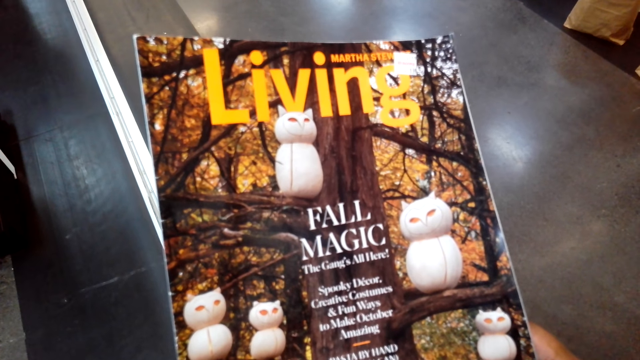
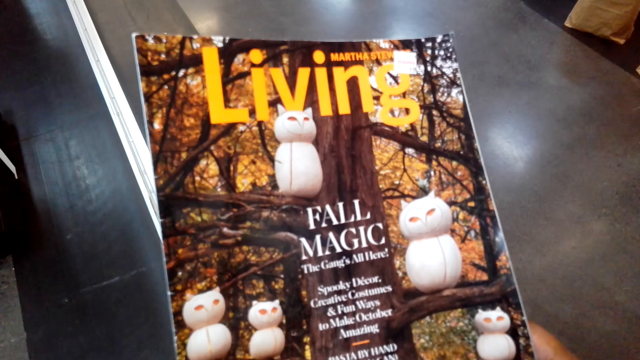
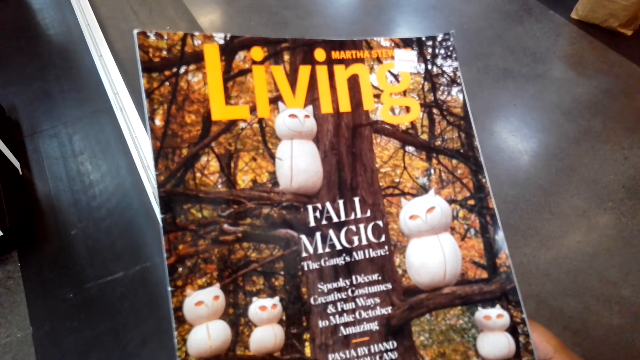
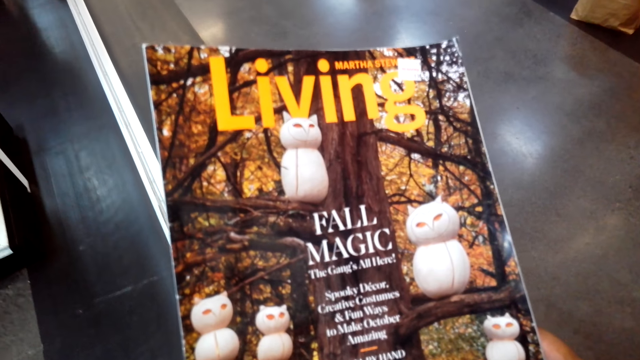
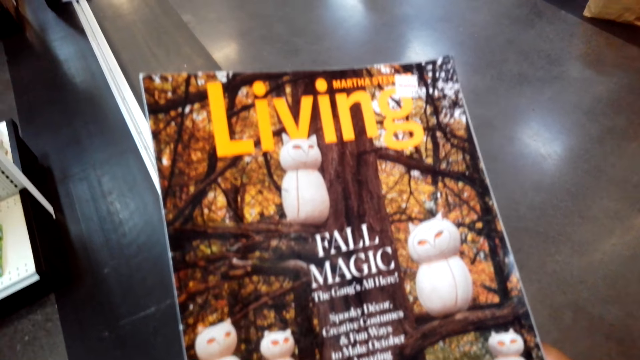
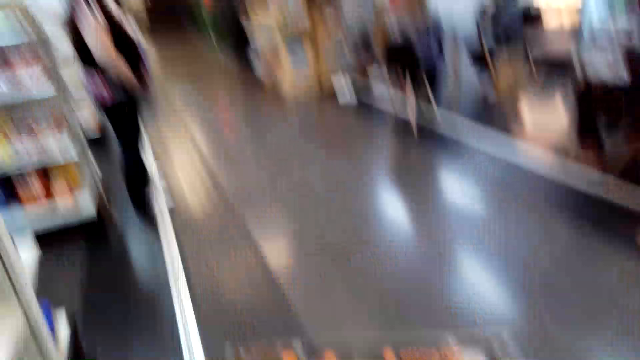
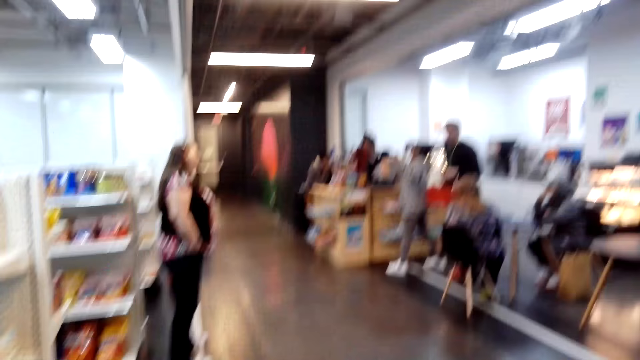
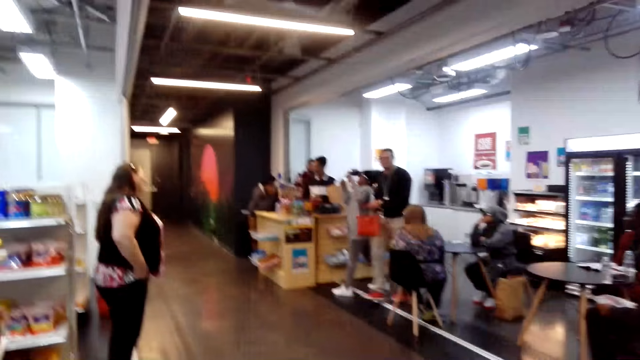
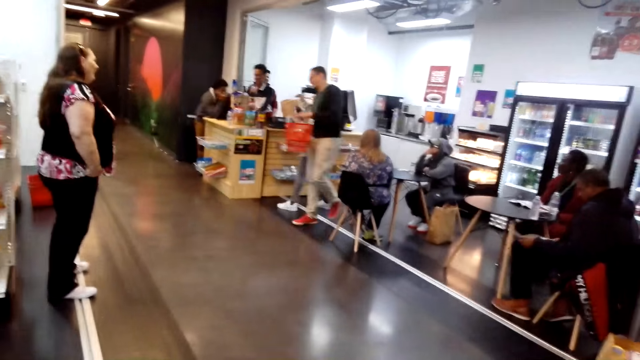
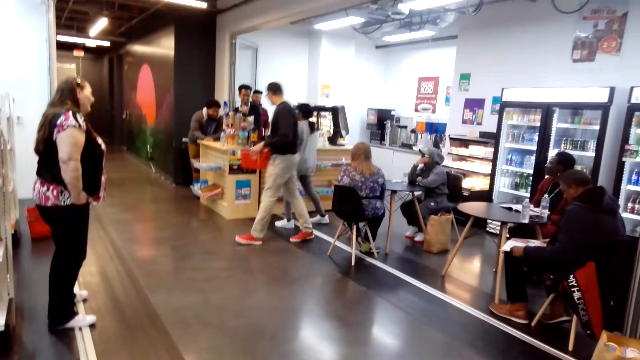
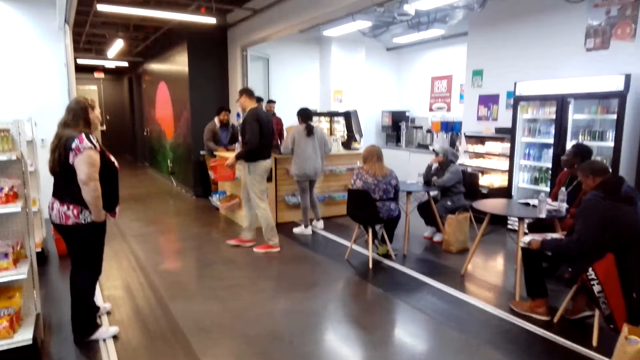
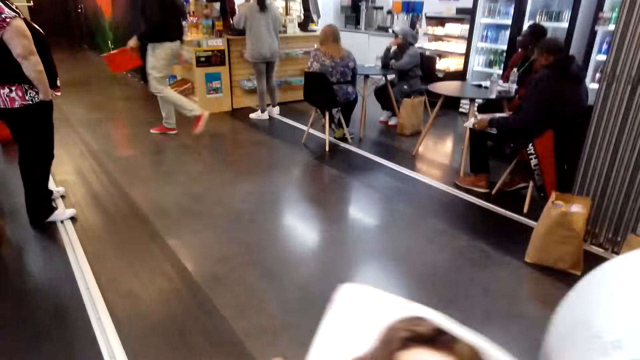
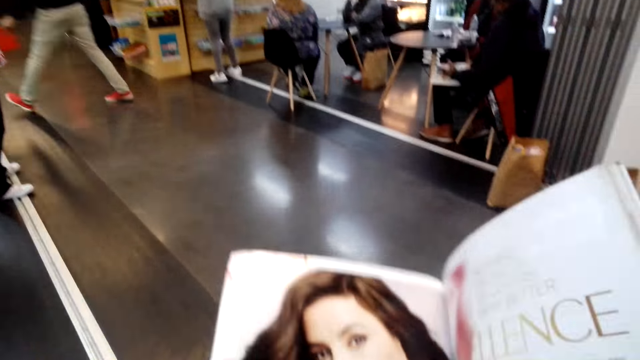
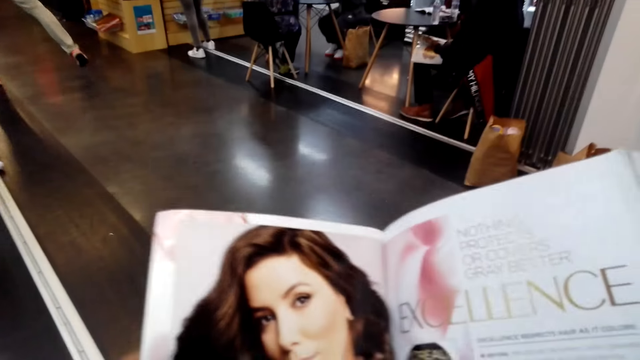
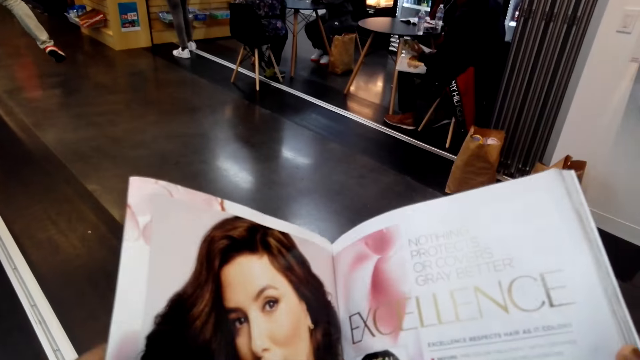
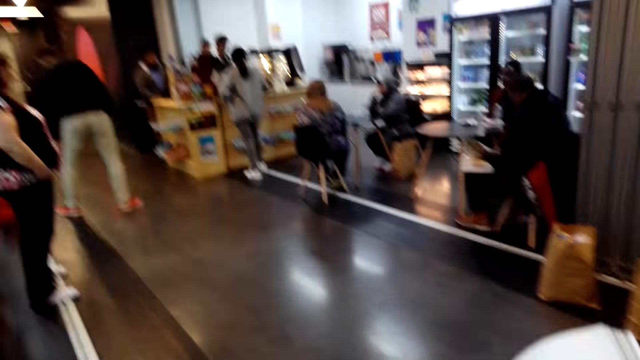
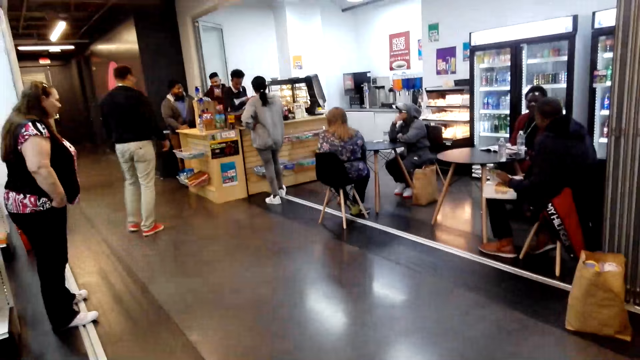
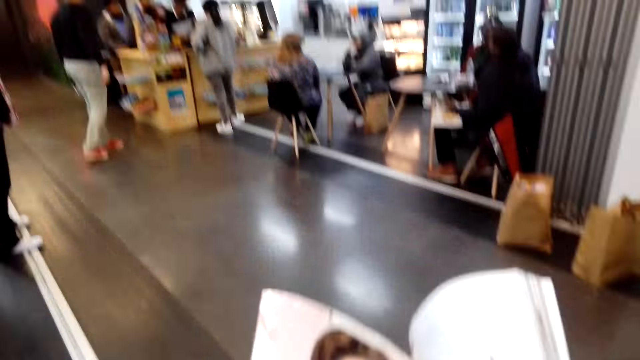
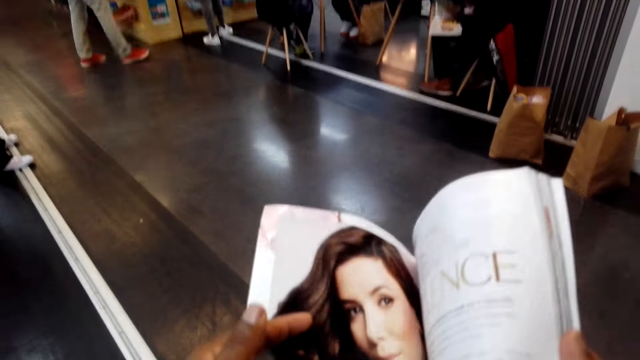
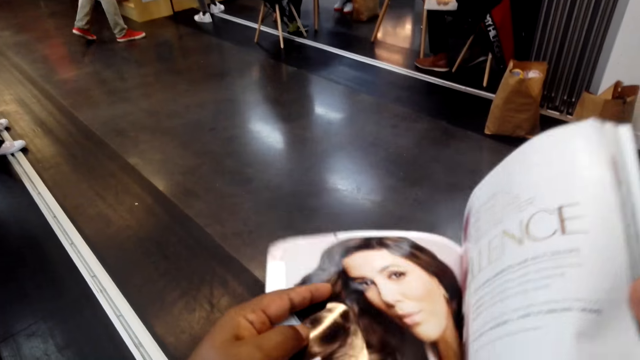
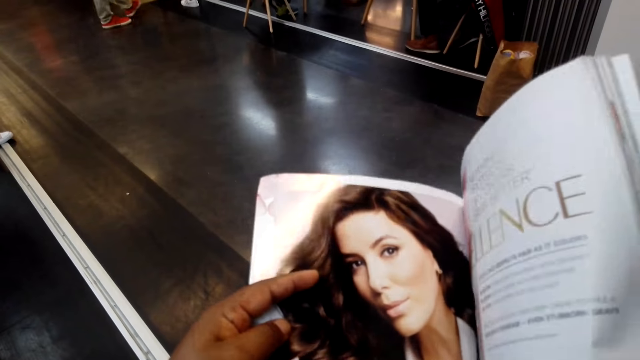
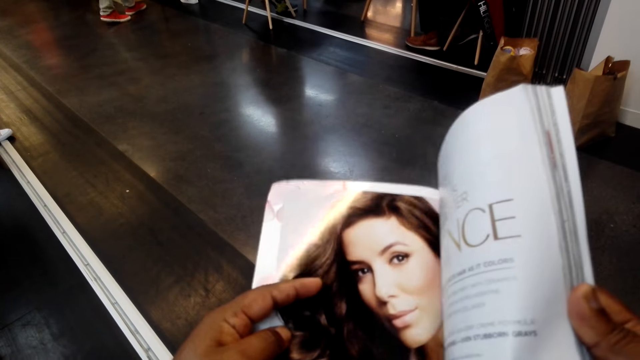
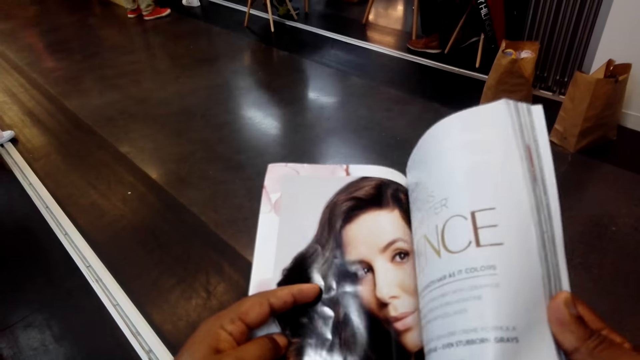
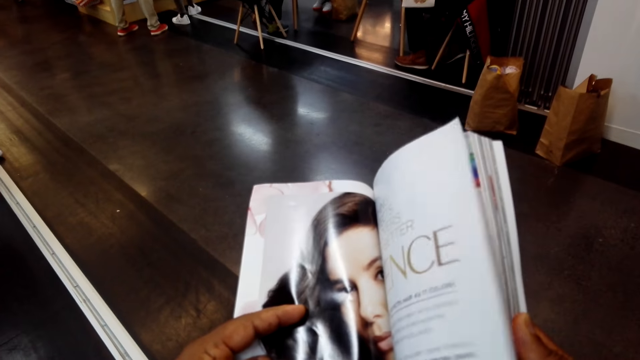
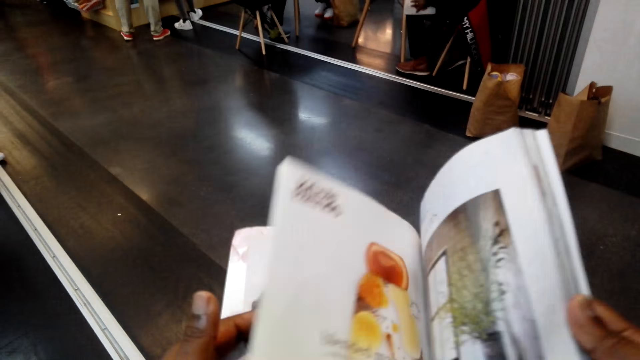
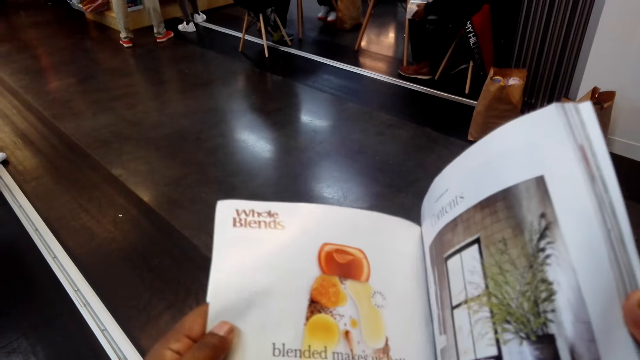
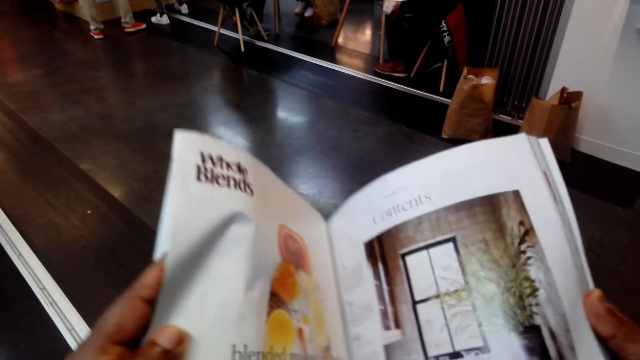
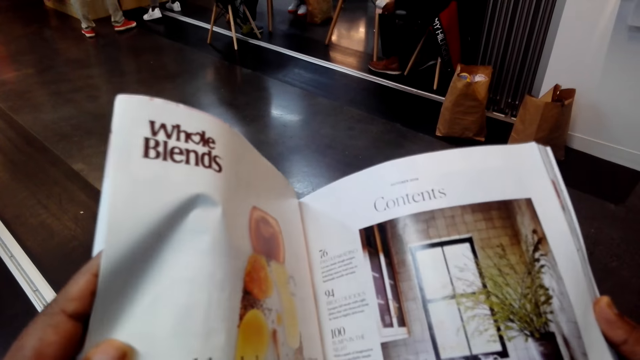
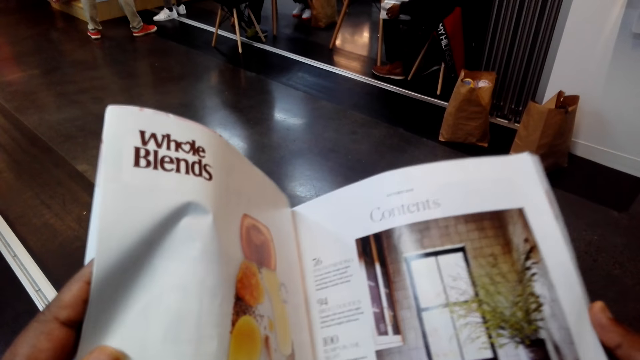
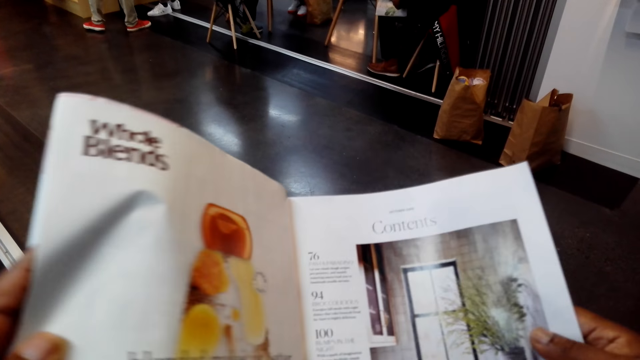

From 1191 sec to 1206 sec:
The camera wearer looks around in the supermarket. They view the magazine. They open the magazine. They look around in the supermarket. They view the magazine. They turn a magazine page. They view the magazine.

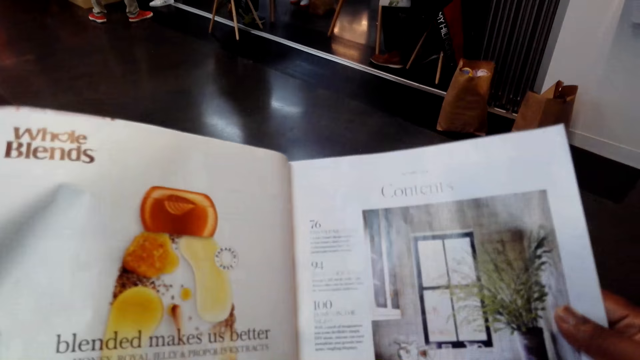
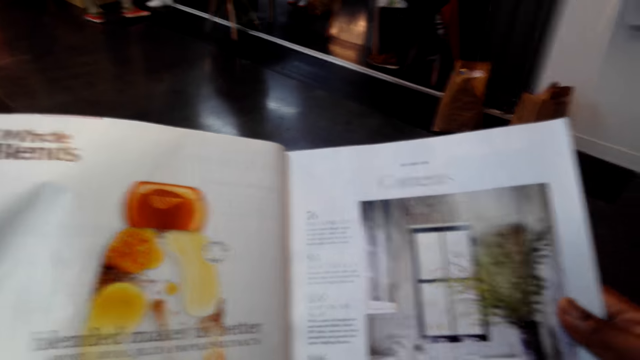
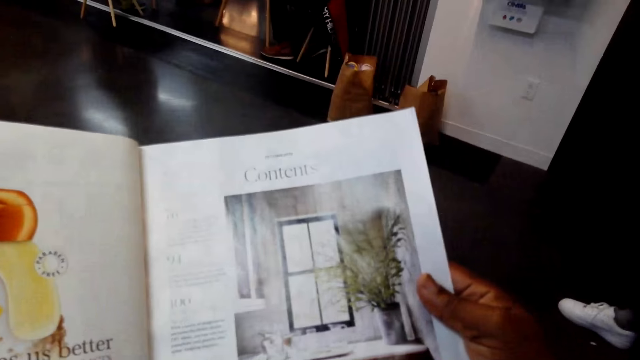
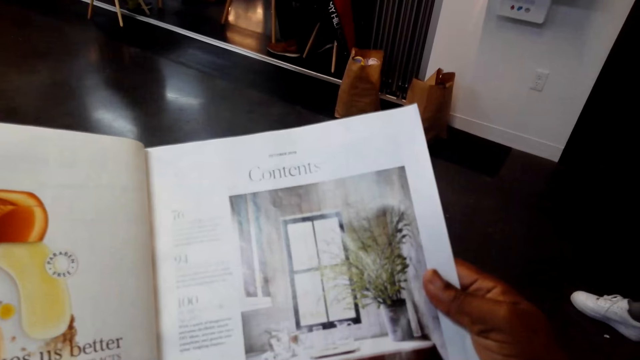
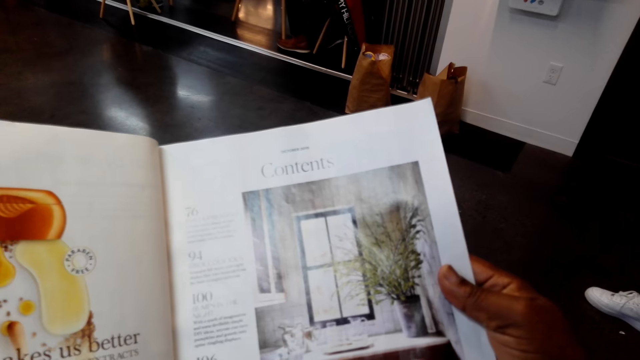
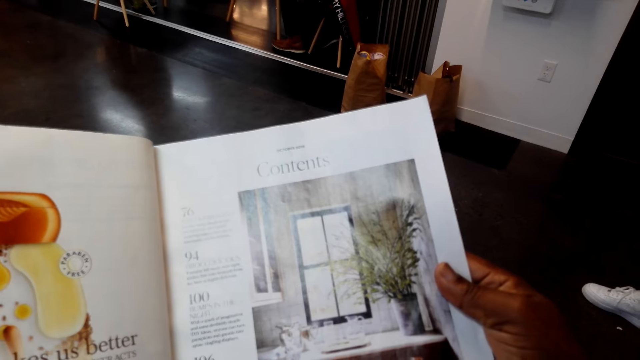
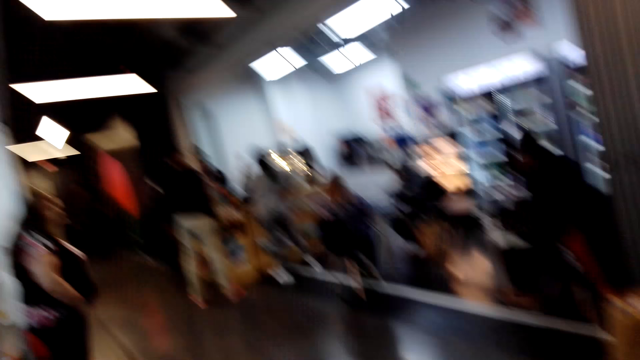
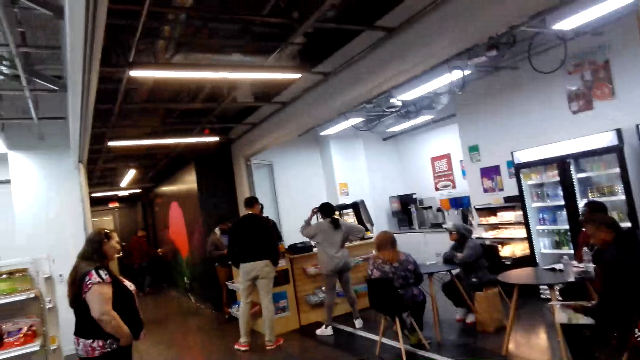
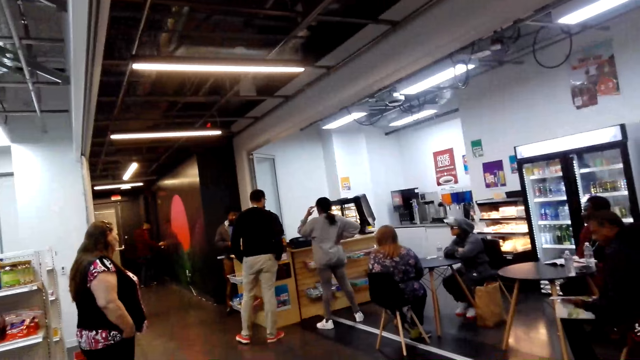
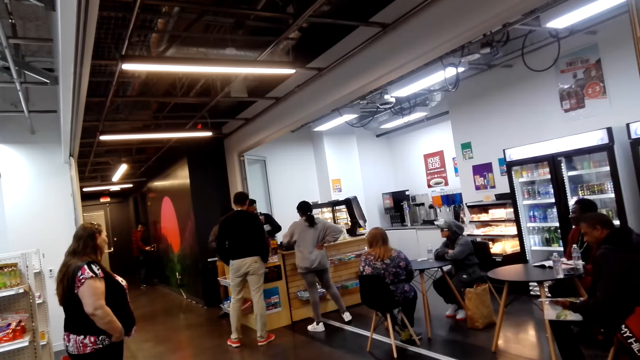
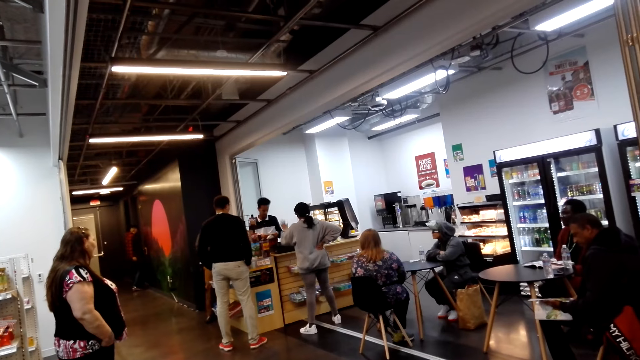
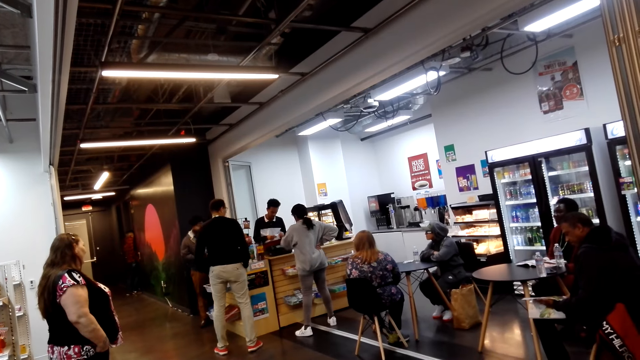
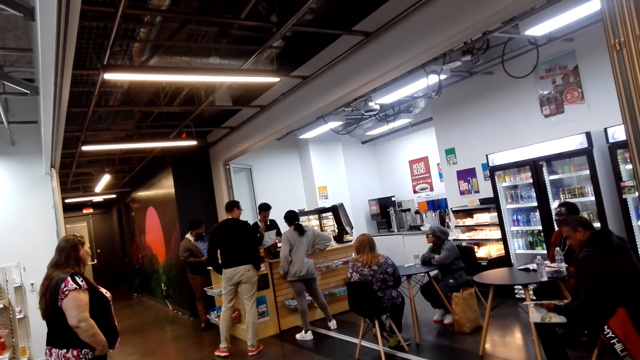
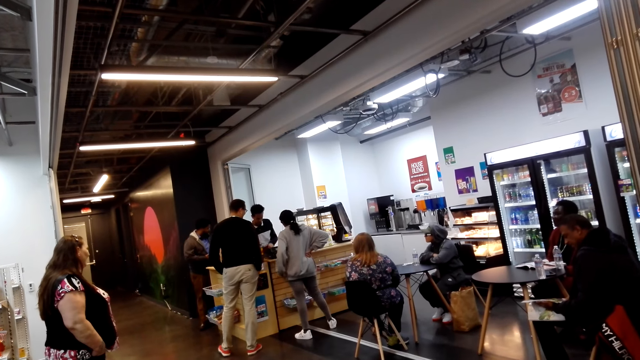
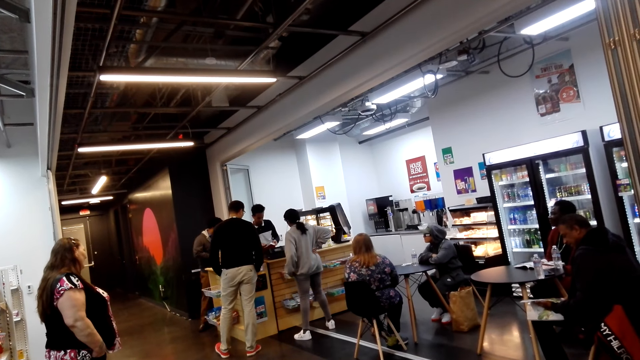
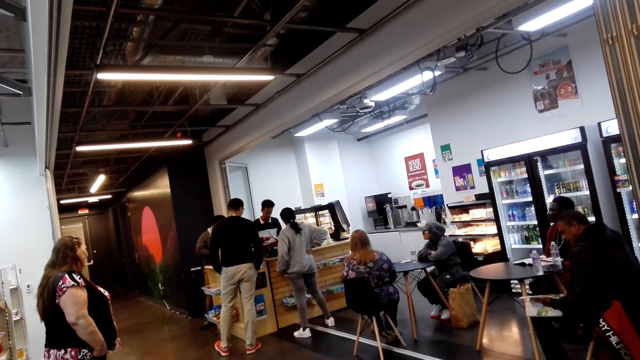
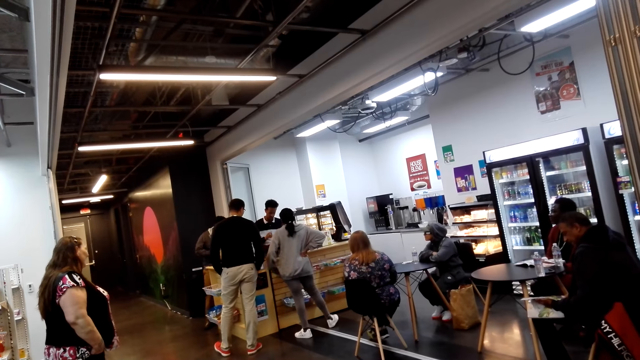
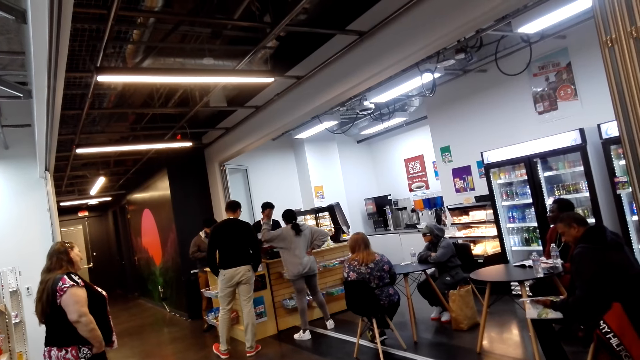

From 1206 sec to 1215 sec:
The camera wearer looks around in the supermarket.
